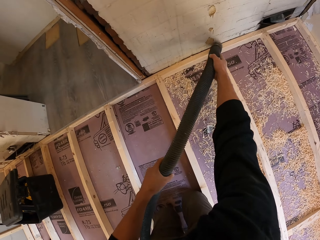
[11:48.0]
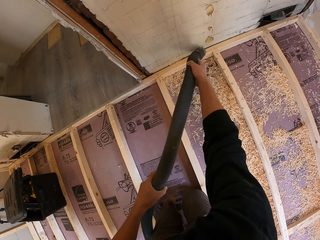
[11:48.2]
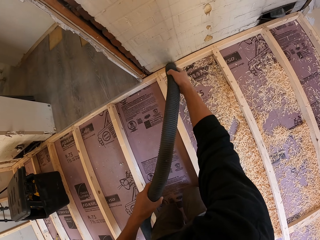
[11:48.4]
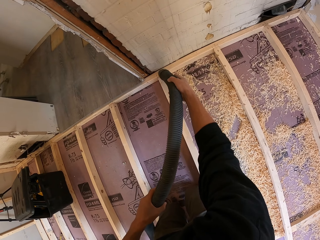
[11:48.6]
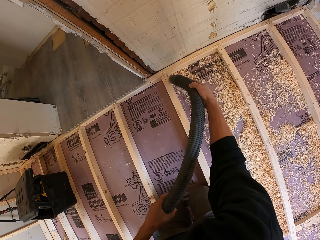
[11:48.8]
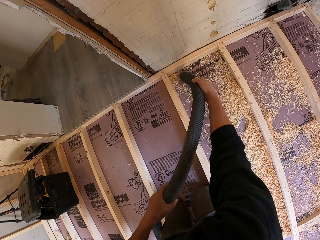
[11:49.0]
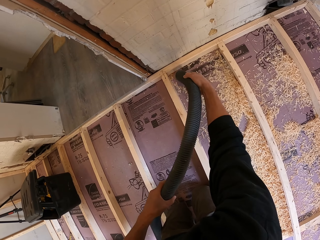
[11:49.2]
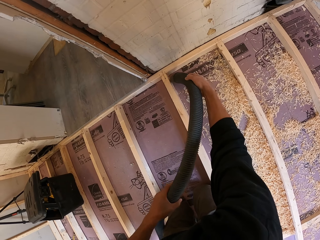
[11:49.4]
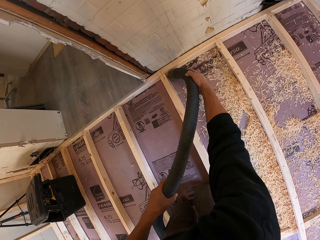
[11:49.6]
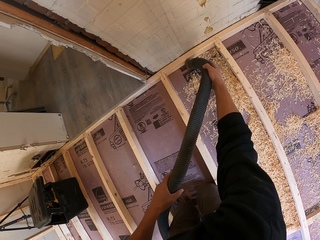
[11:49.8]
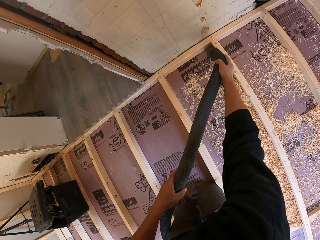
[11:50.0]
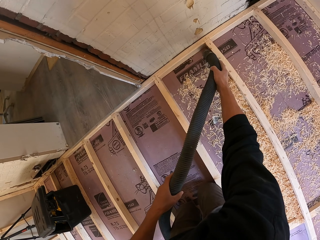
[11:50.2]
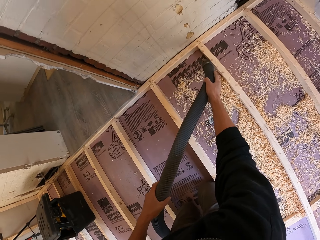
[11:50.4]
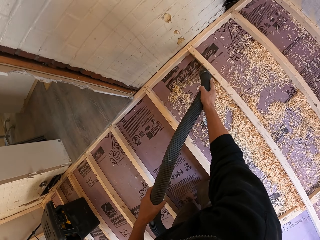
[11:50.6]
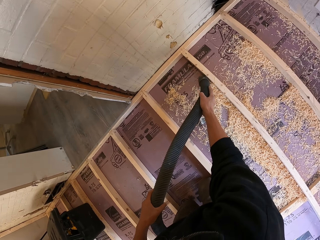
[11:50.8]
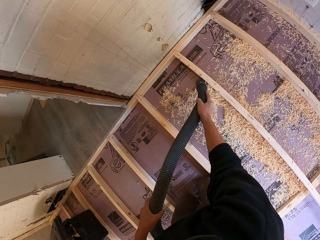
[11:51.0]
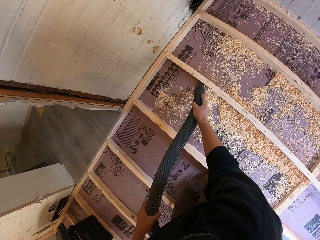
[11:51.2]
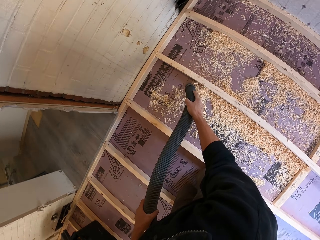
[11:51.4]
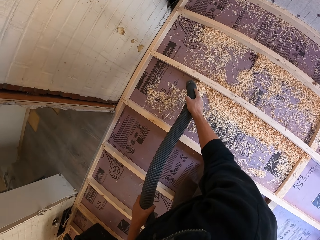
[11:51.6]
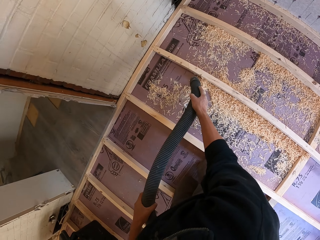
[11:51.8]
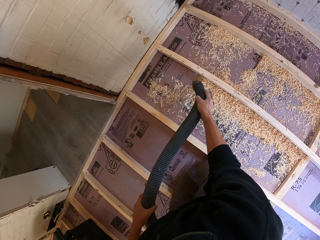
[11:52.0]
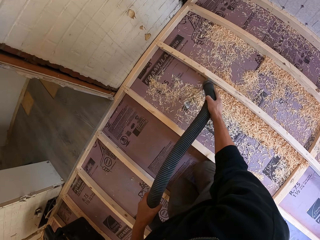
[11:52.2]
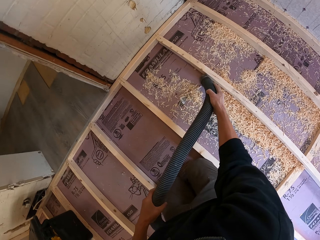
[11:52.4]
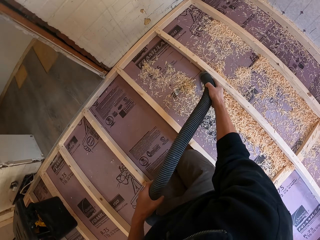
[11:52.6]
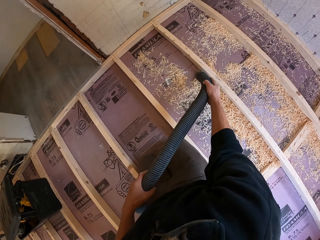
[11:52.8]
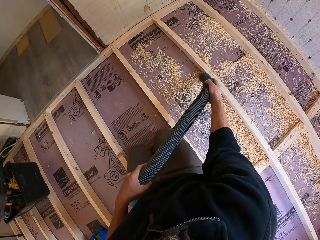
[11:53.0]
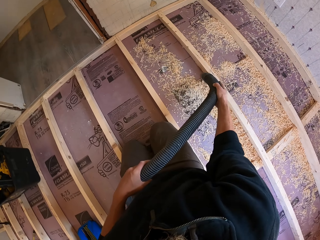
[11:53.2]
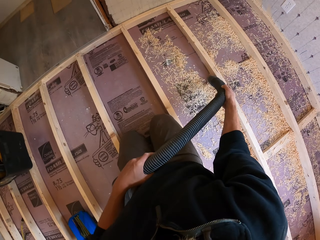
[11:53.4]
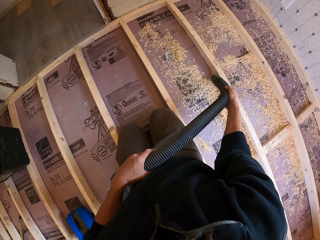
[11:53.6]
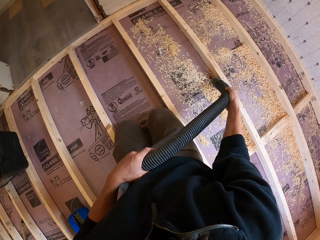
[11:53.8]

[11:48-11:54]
The camera wearer vacuums the sawdust off the floor with the vacuum cleaner.

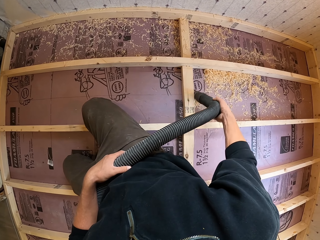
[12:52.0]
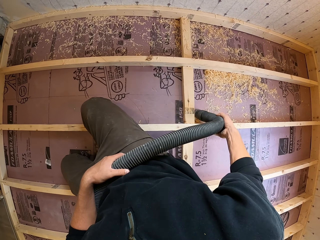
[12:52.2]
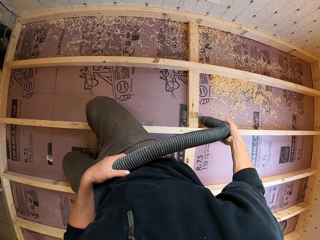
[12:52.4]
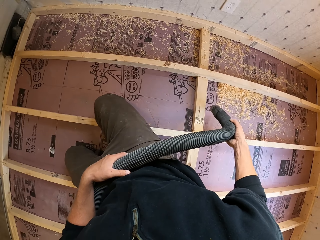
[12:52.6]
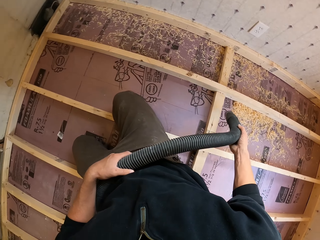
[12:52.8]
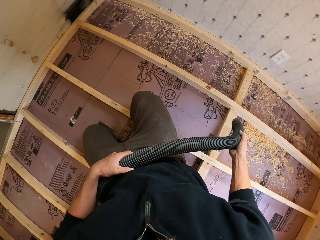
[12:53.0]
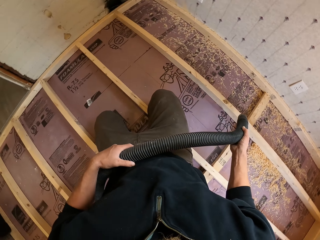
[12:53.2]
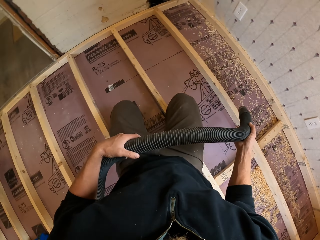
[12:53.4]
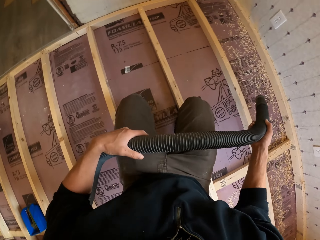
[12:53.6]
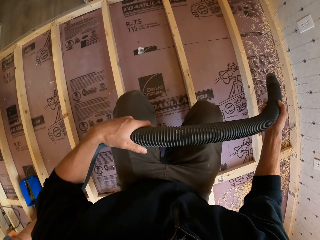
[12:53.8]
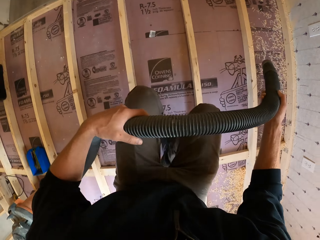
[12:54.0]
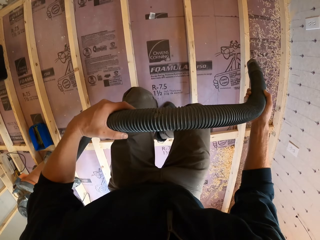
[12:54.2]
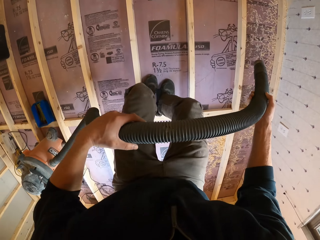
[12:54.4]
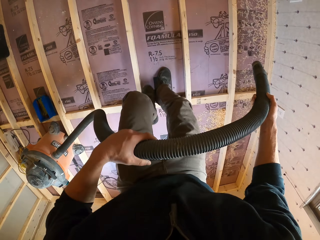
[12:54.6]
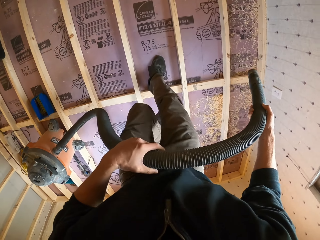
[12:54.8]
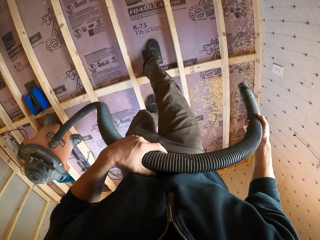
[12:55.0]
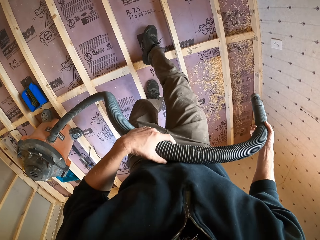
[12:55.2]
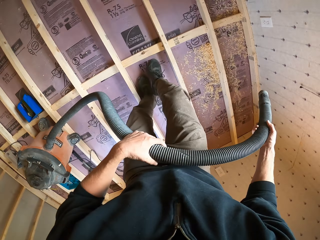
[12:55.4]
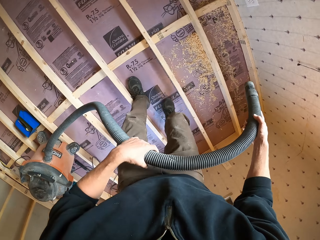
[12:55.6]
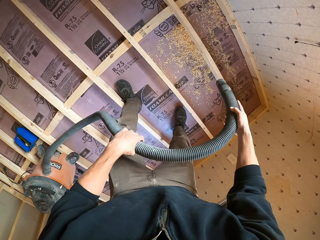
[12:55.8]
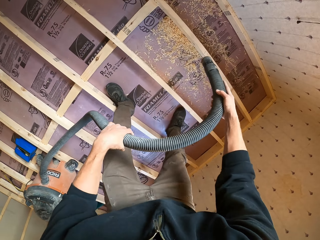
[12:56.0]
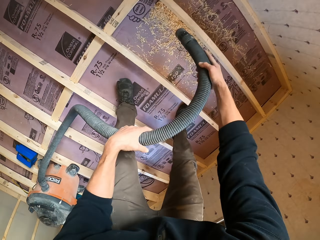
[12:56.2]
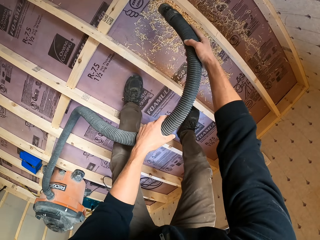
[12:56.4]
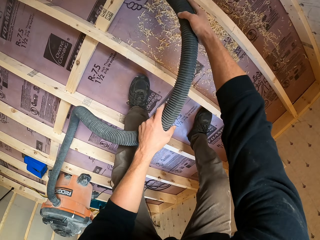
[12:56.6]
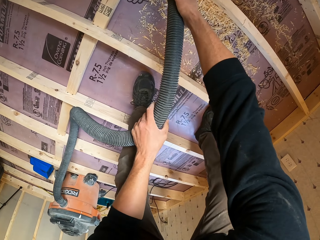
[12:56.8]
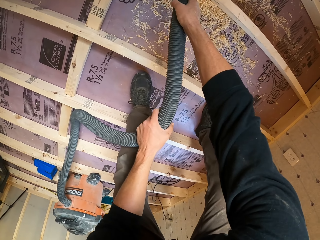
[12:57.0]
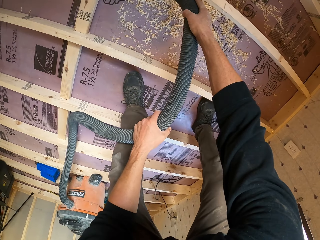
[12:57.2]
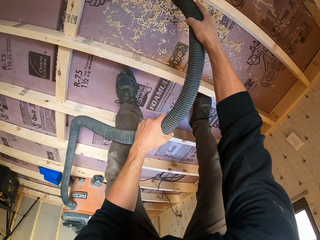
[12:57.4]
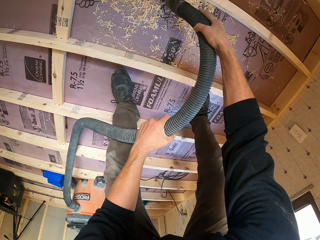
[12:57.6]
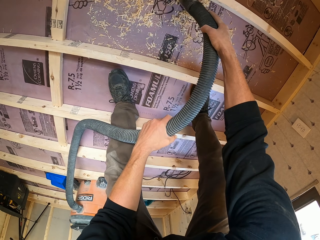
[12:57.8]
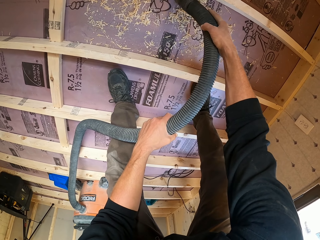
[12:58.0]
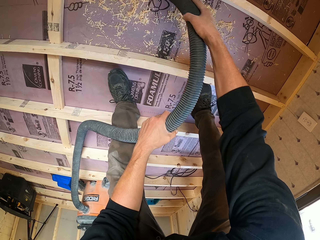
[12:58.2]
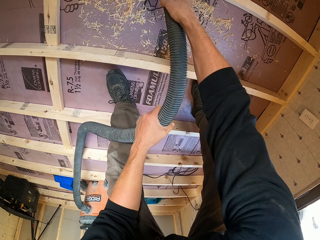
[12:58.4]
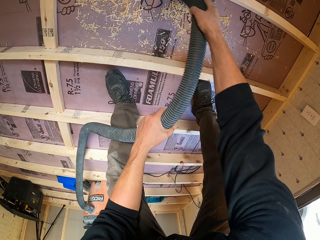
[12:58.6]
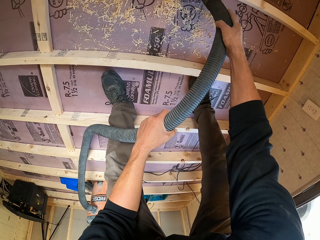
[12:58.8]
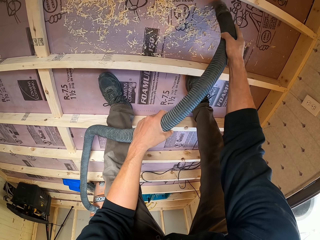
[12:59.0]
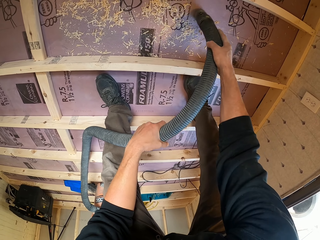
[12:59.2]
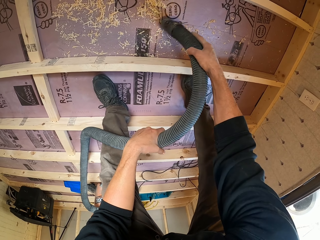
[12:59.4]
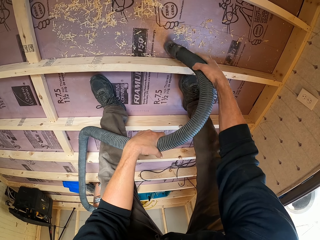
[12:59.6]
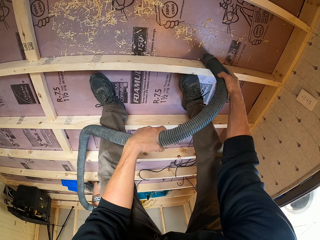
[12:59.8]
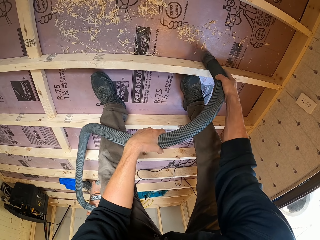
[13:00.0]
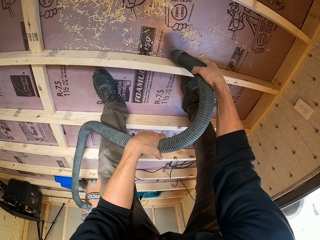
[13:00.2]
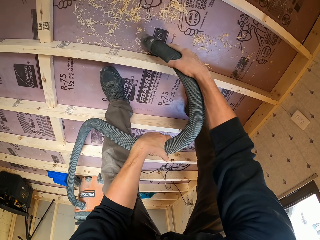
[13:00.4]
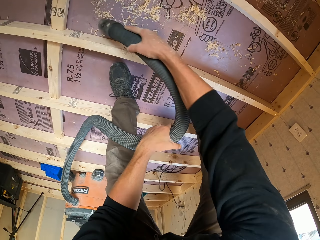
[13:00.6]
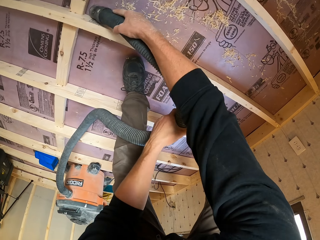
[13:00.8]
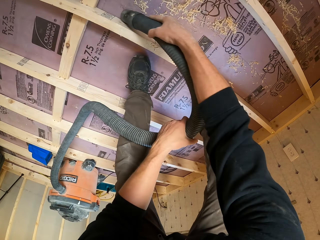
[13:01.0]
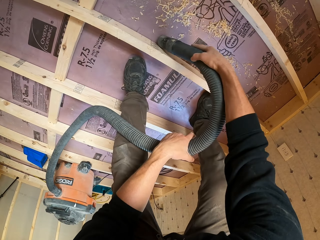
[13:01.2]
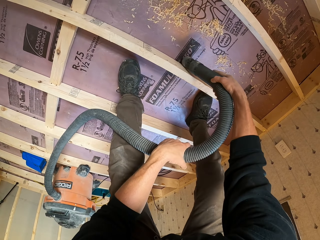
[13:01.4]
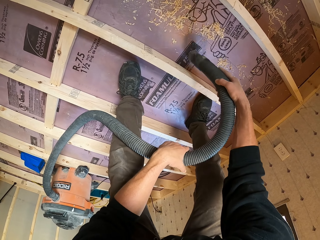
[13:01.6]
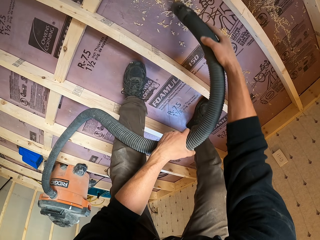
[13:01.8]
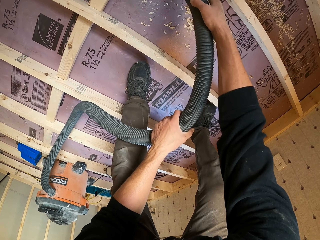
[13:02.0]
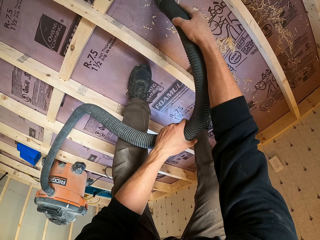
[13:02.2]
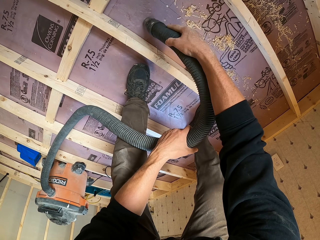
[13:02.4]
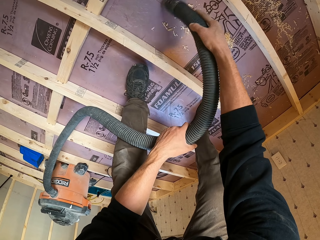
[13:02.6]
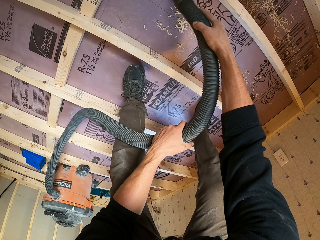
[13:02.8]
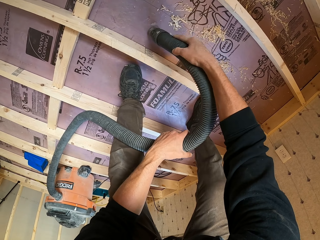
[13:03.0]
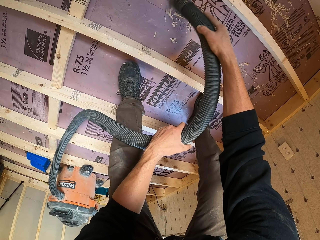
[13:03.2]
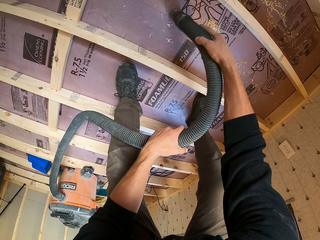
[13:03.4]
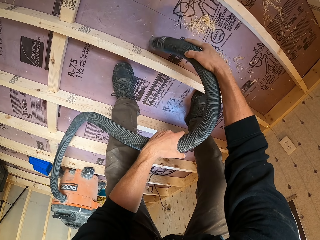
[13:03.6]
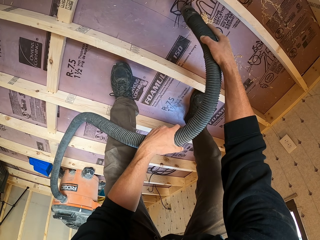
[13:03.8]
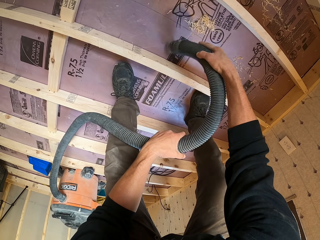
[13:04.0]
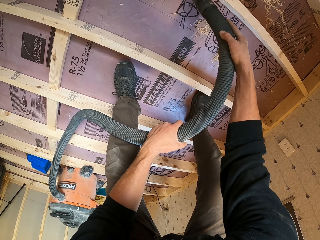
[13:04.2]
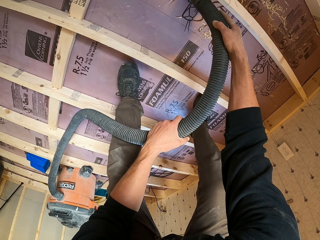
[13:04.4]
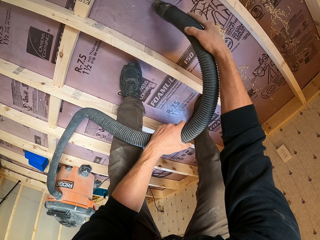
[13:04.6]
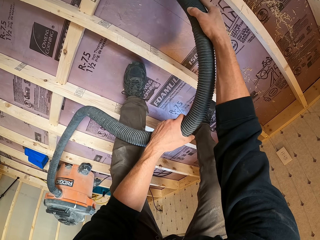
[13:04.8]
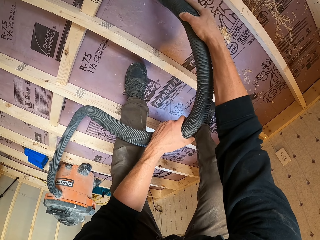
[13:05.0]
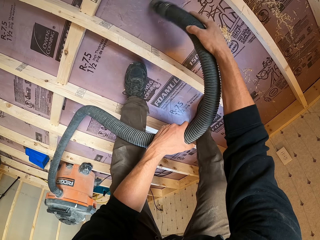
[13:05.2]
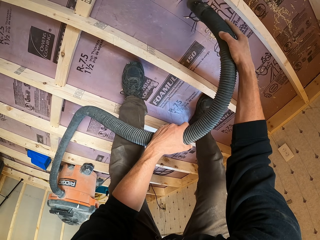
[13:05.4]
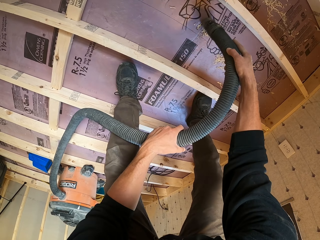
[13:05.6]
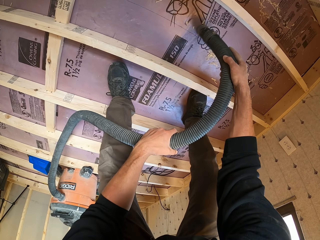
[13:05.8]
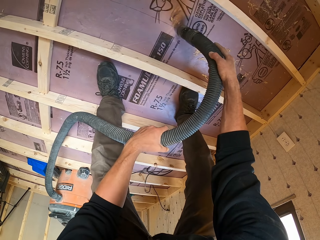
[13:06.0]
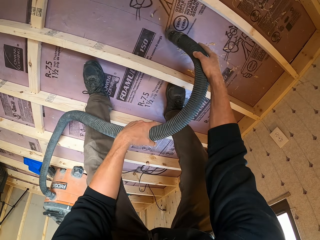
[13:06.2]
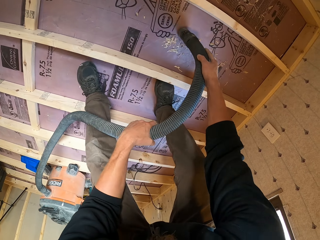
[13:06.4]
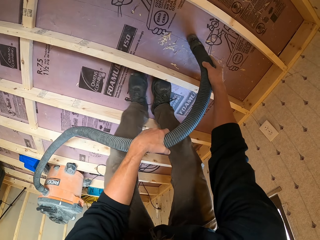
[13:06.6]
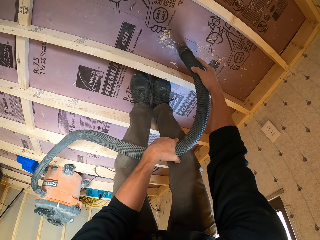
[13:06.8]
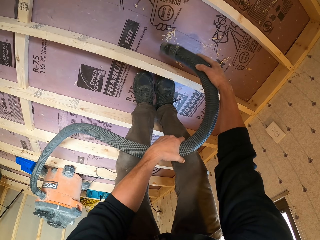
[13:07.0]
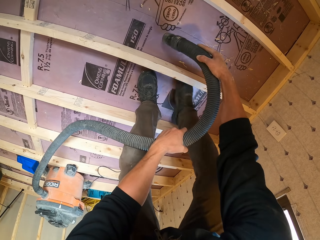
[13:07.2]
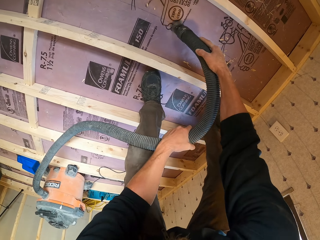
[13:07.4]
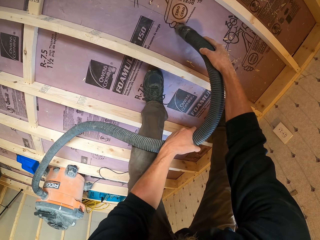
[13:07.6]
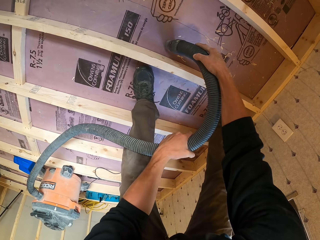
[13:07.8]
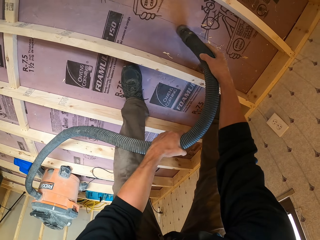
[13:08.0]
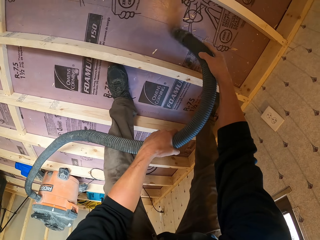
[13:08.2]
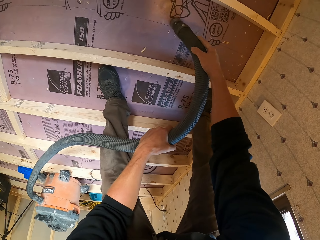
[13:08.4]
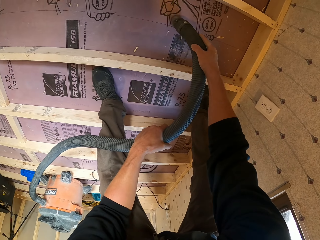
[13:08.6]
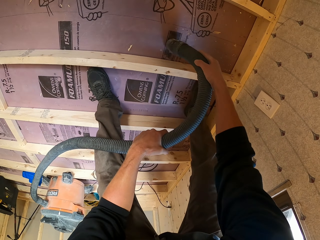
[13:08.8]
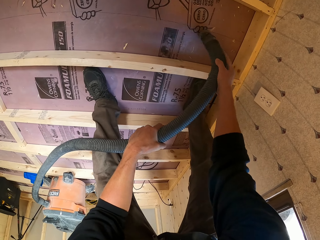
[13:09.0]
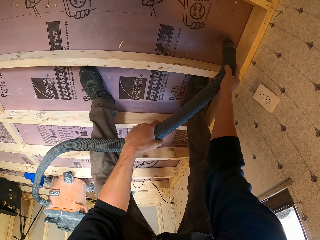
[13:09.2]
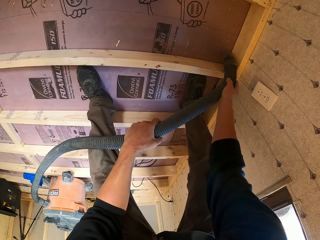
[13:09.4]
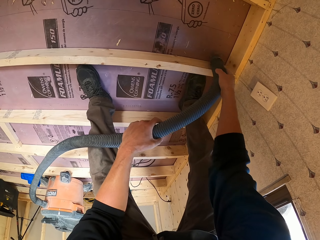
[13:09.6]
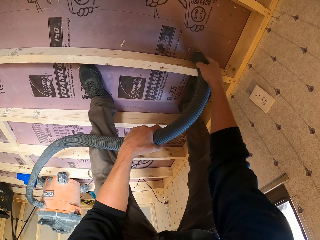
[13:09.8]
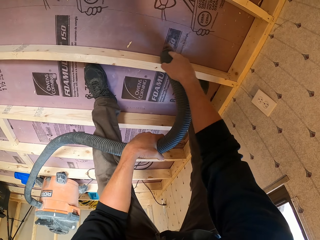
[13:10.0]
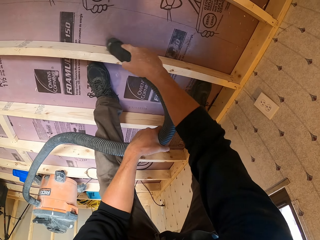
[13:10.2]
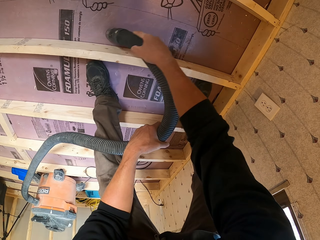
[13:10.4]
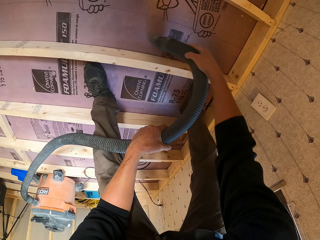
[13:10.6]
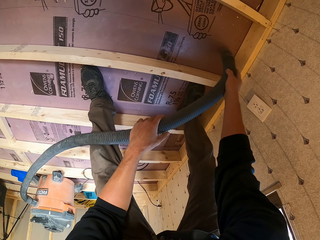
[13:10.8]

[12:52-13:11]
The camera wearer stands up and moves backwards. They vacuum the sawdust off the floor with the vacuum cleaner.
